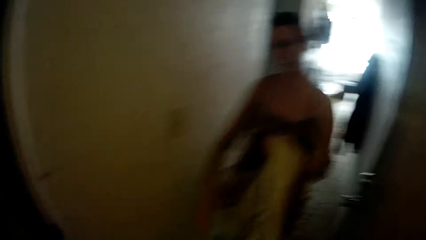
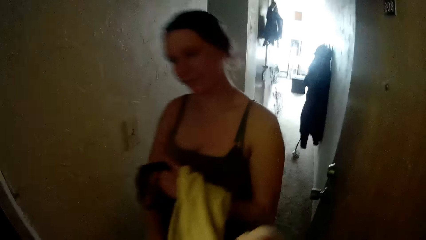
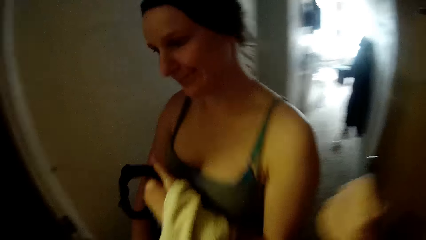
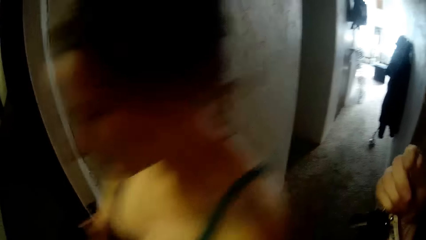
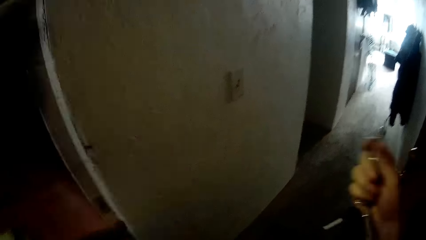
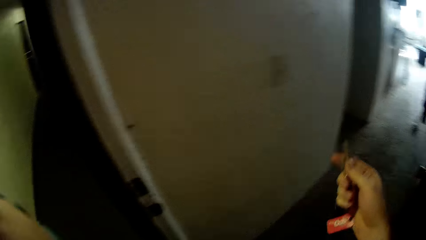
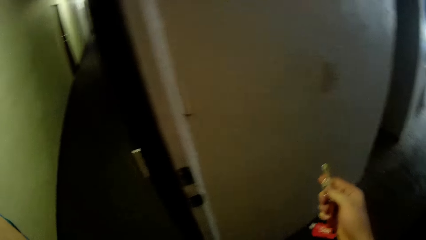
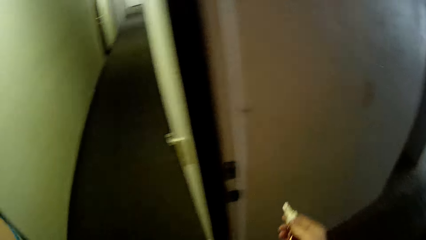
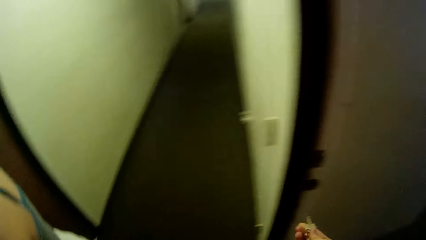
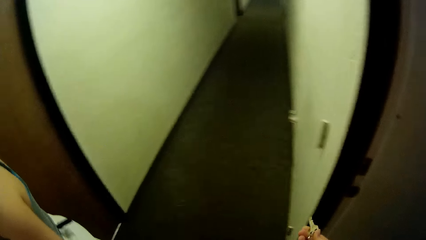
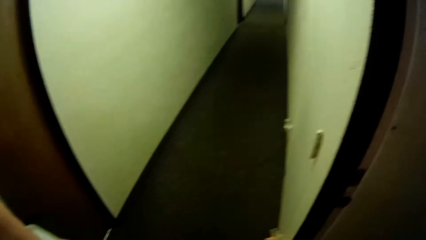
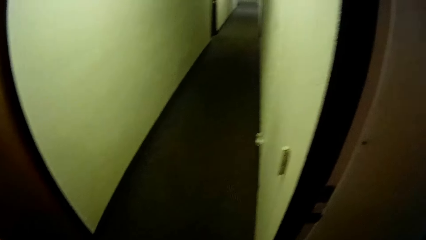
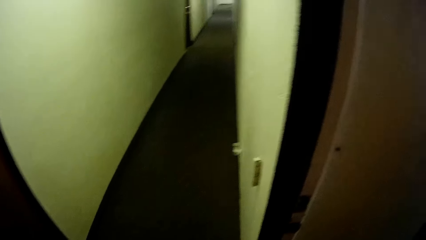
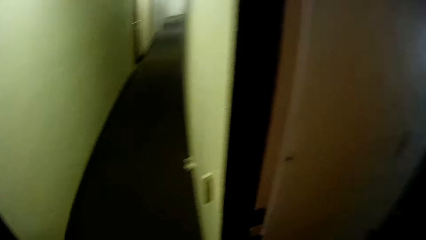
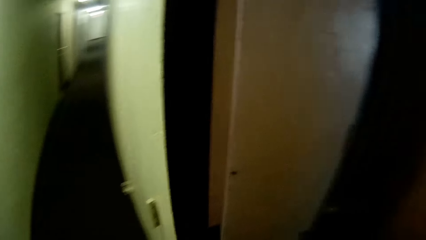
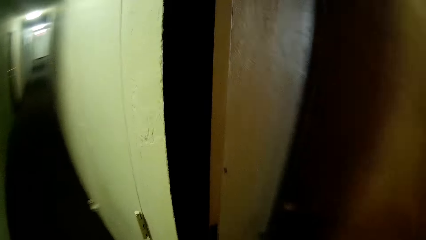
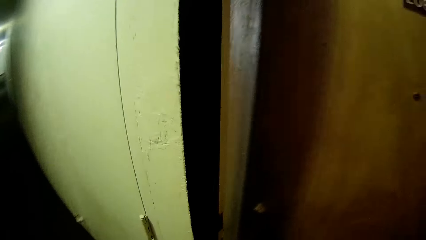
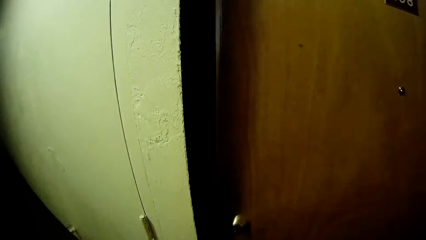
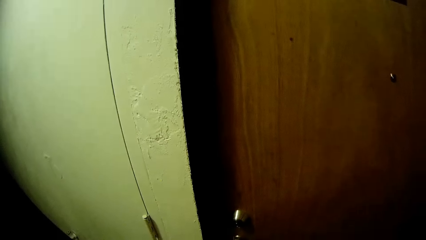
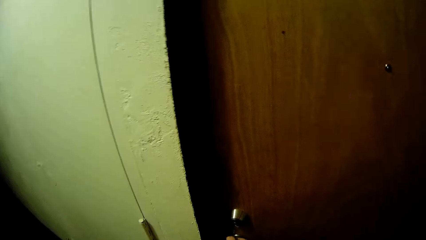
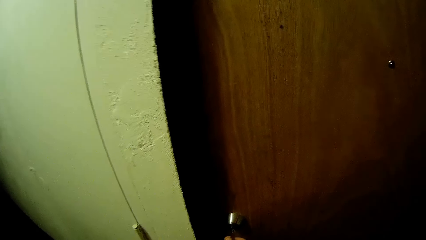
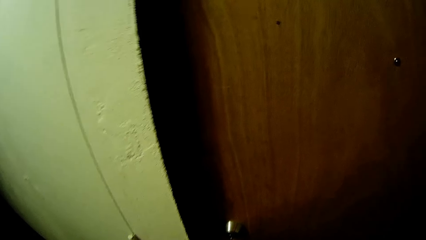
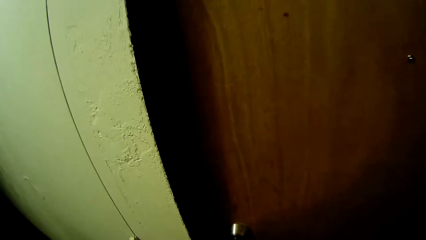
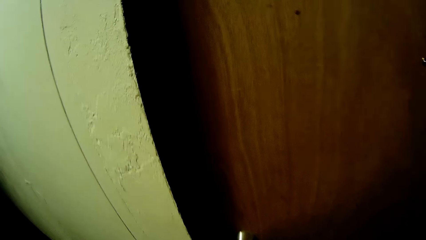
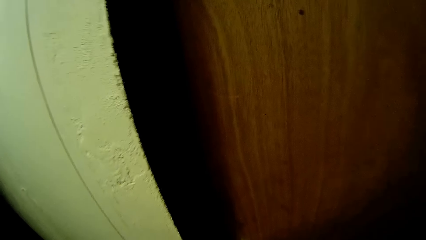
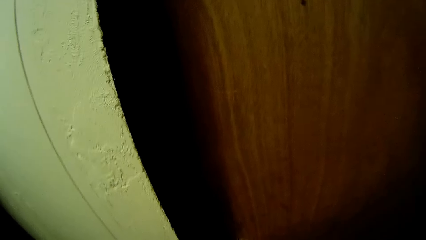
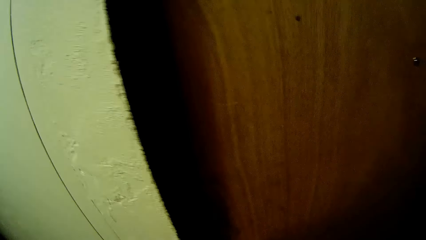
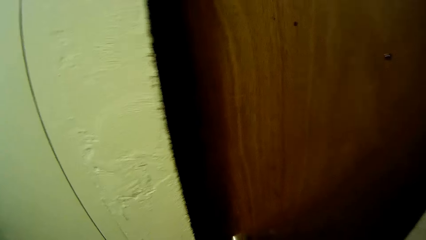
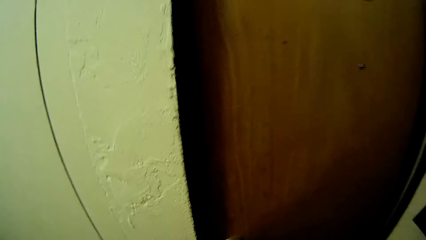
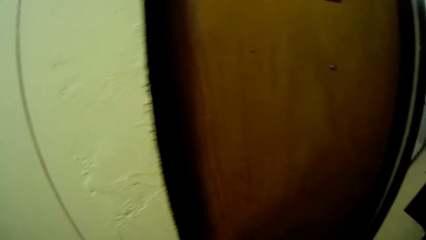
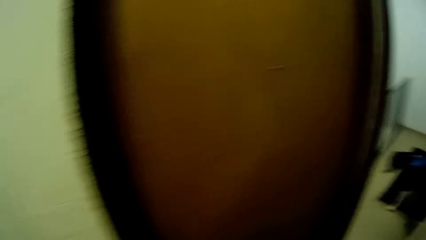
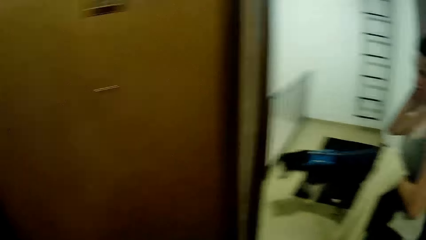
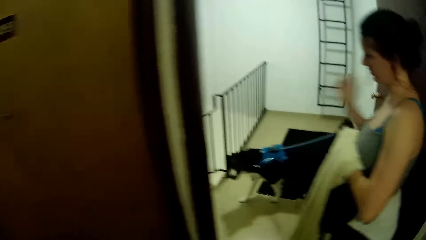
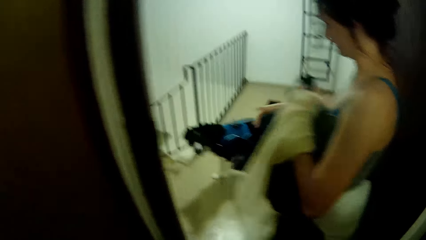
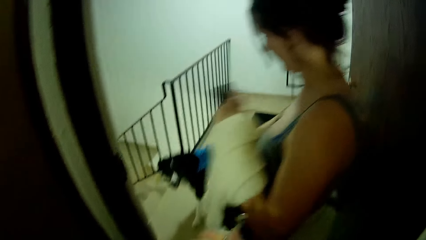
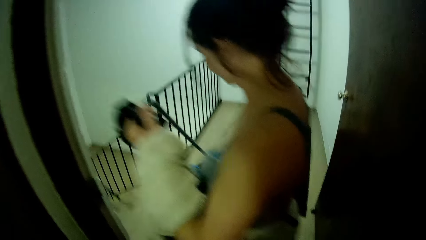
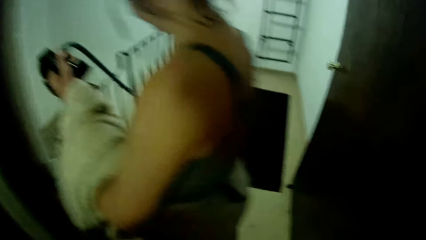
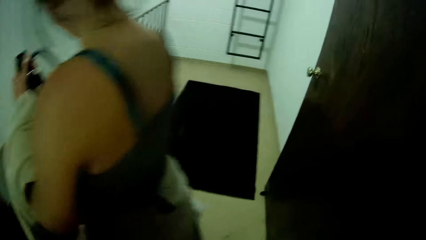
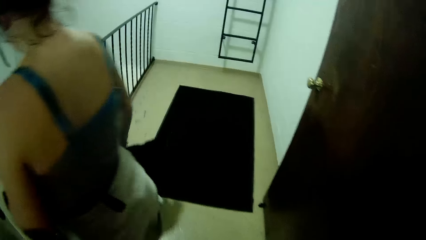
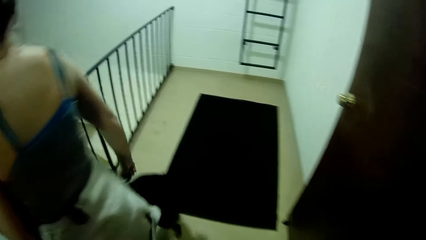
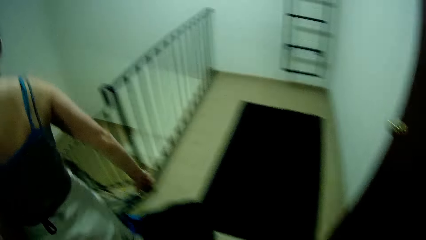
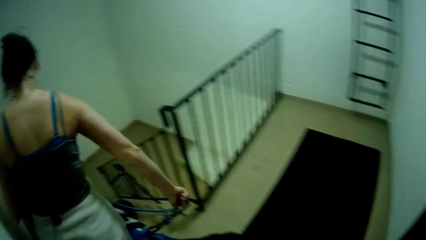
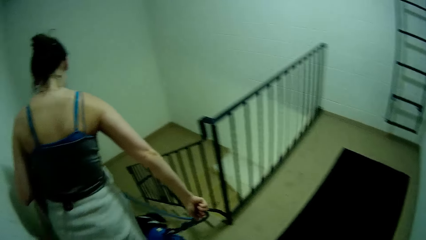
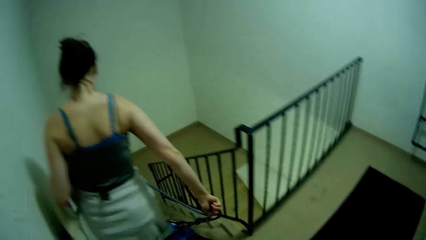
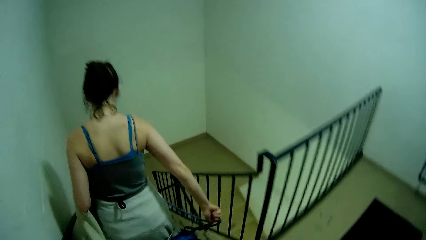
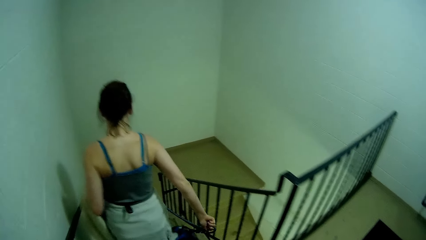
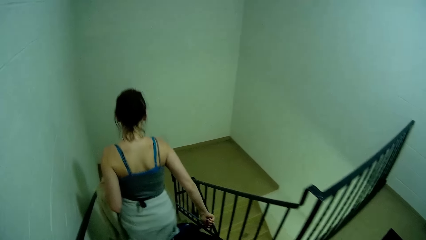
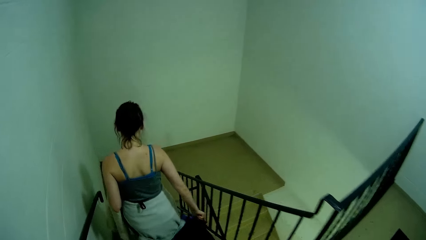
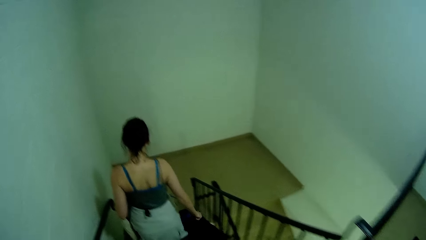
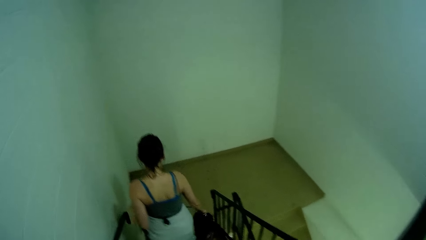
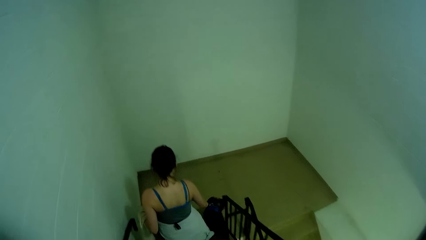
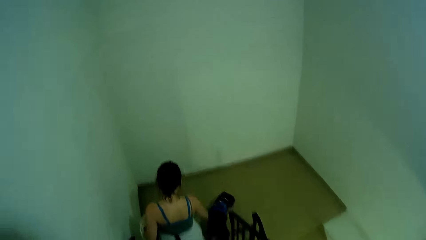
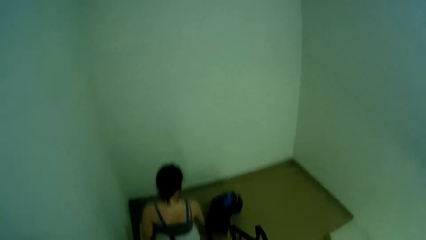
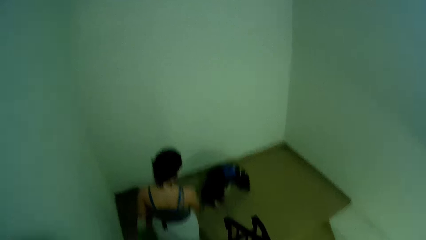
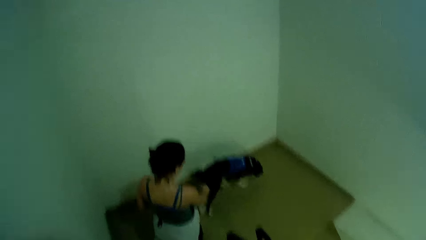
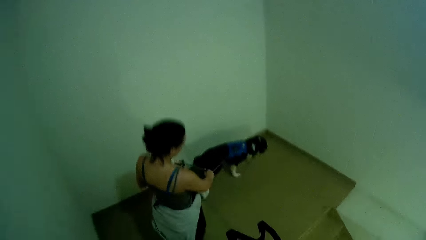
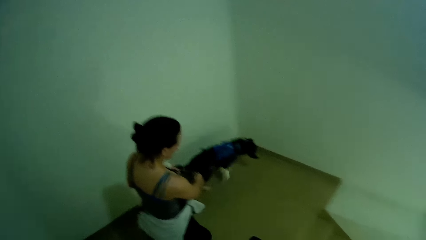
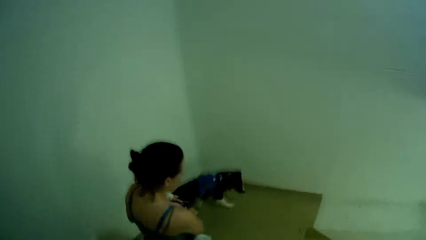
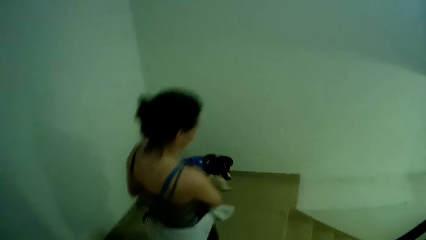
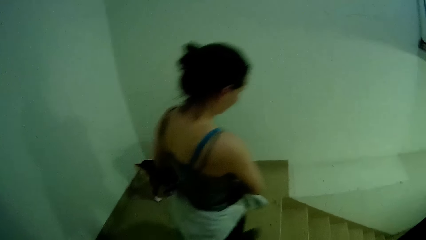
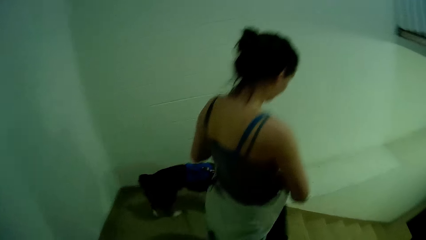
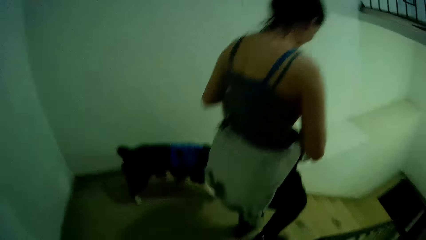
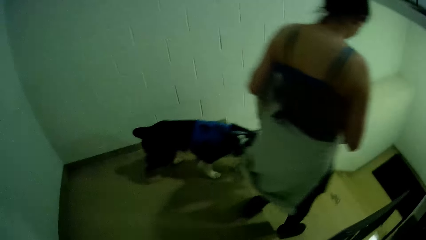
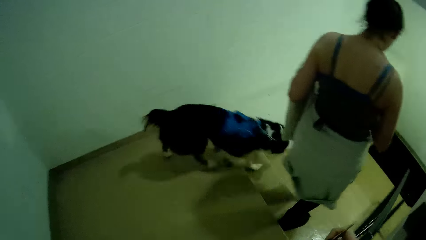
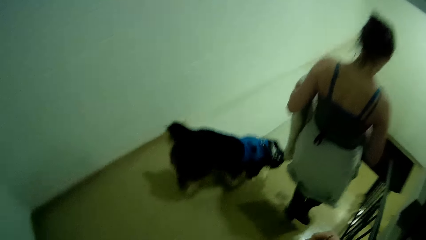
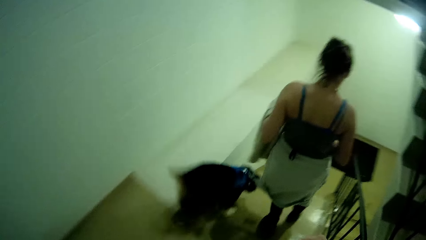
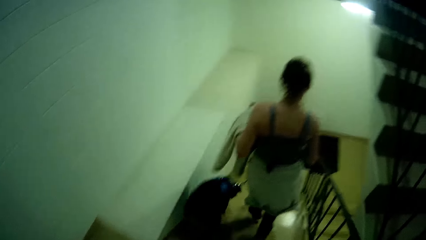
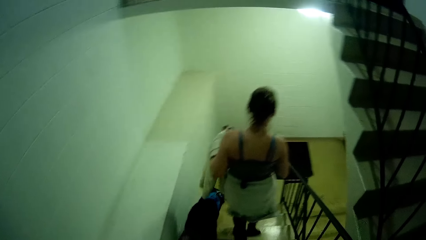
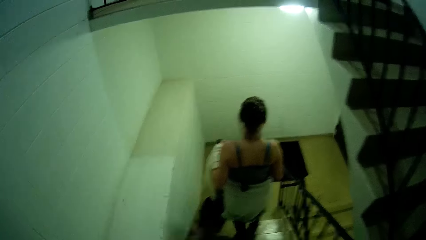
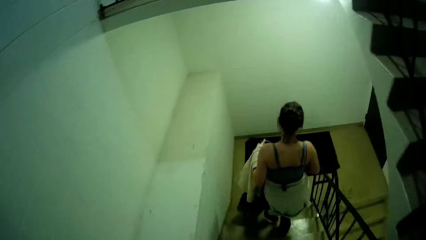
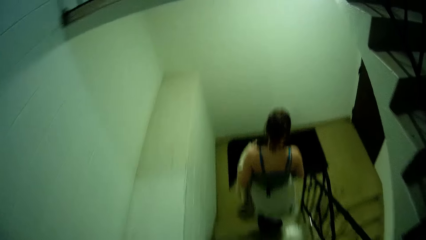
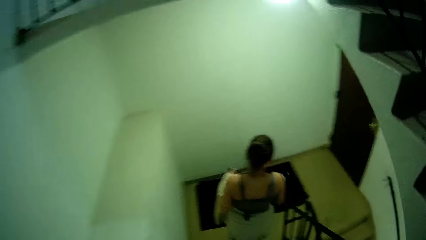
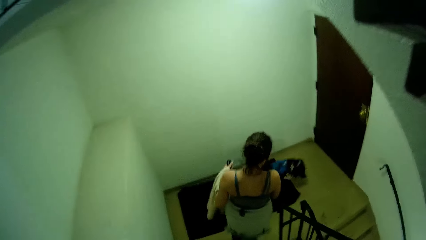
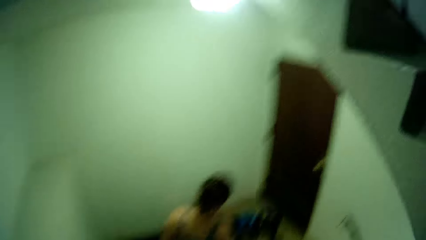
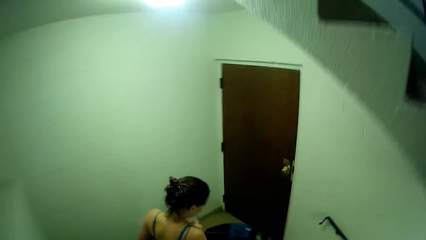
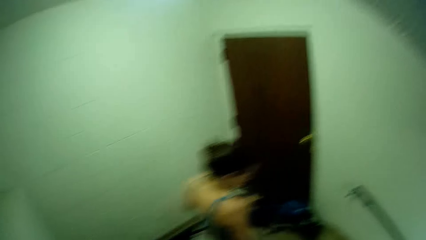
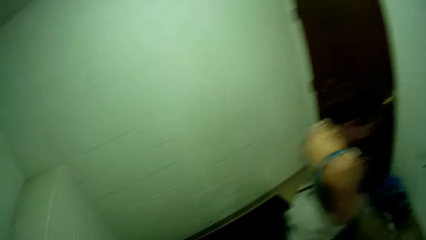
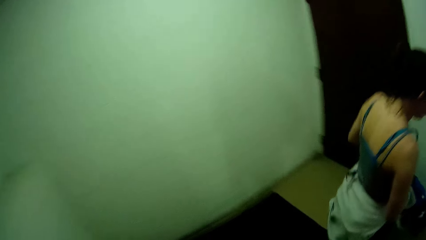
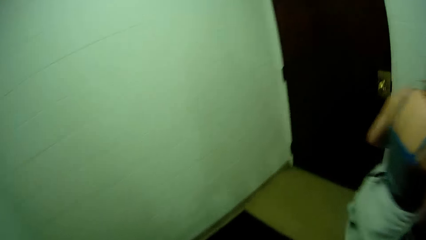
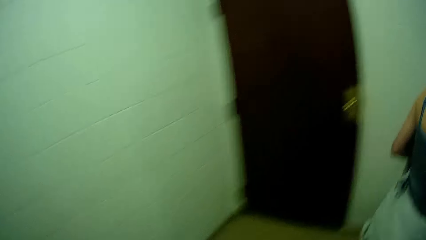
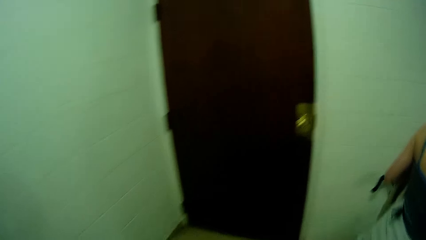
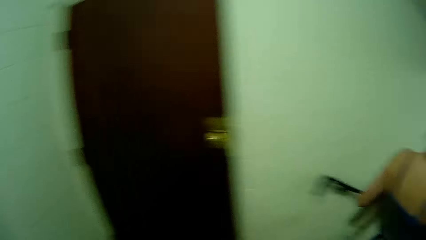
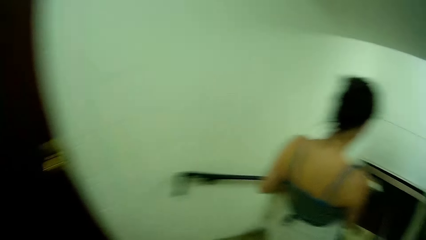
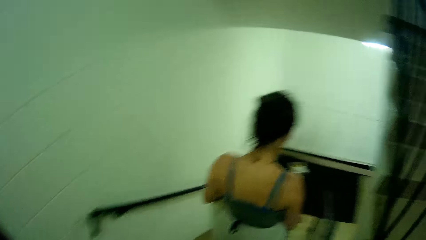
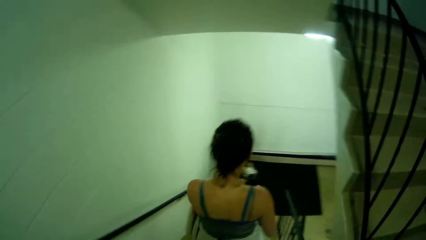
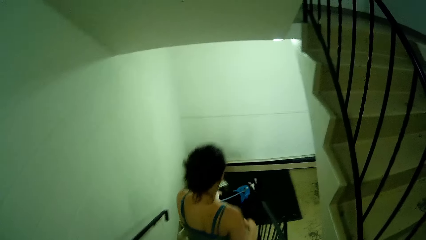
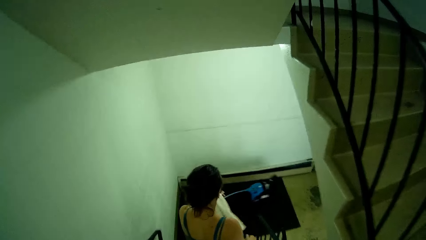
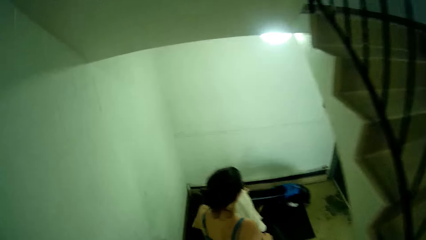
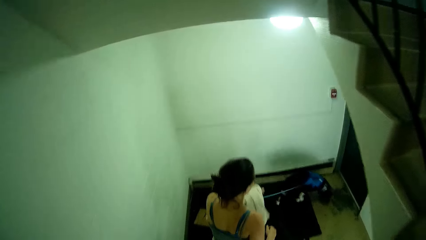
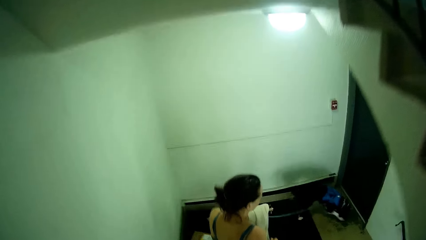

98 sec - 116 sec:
The camera wearer looks around. He holds the keys in his hand. He closes the door. He locks the door with the keys in his hand. The lady holds the dog leash. The camera wearer turns around. The lady climbs down the stairs with the dog. The camera wearer climbs down the stairs.
